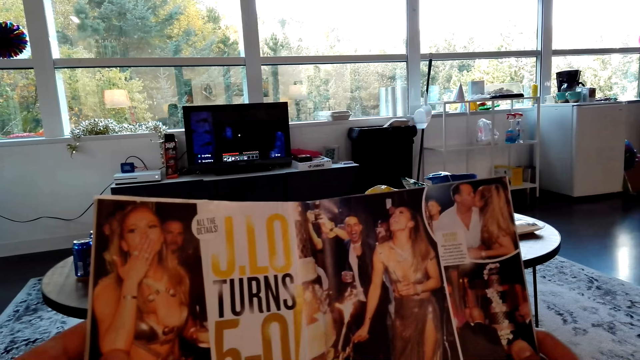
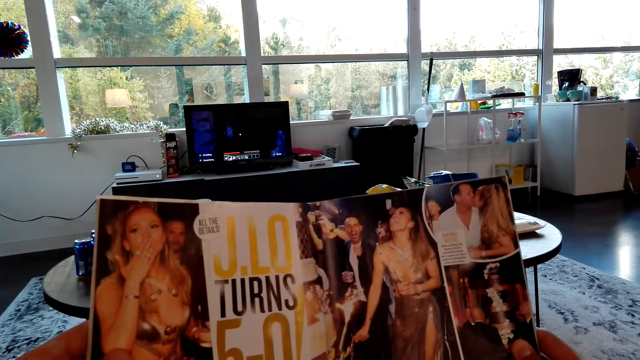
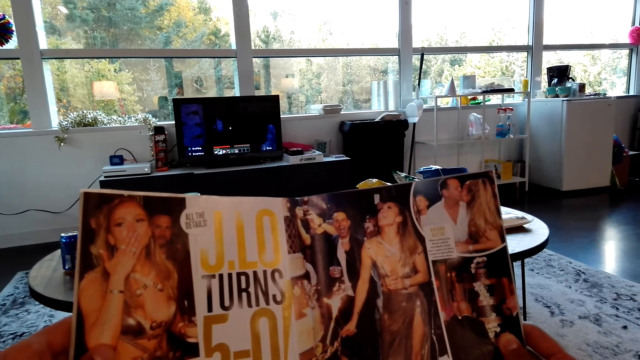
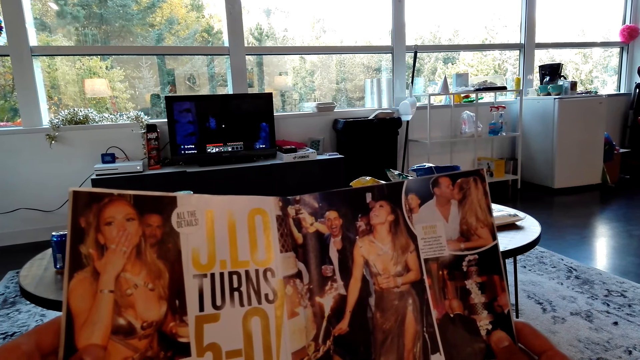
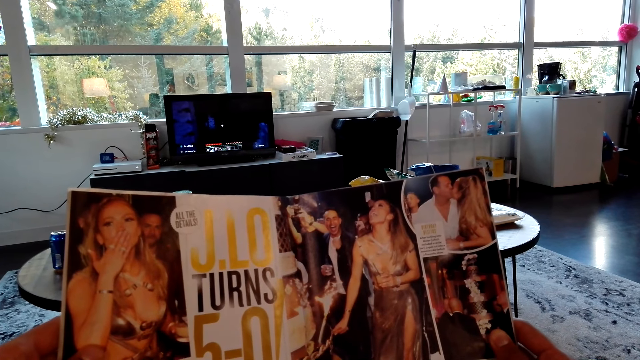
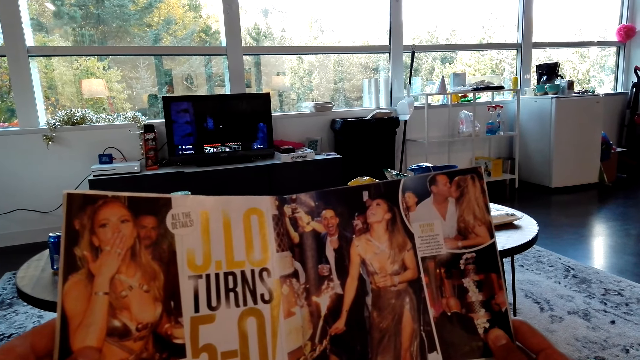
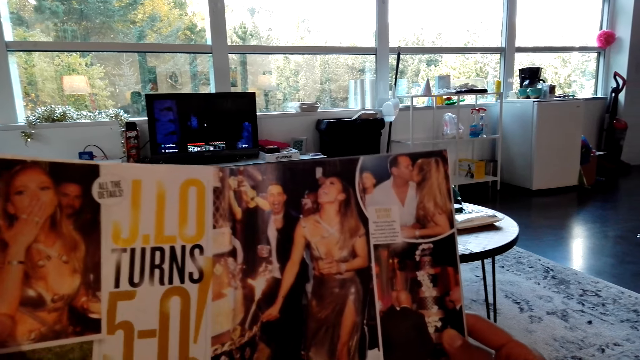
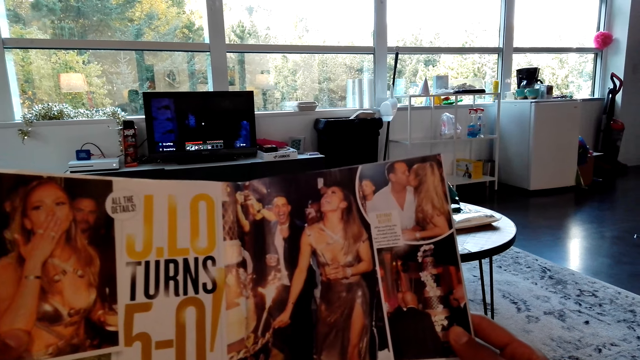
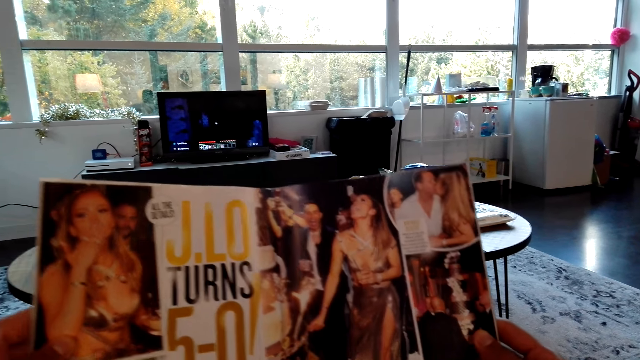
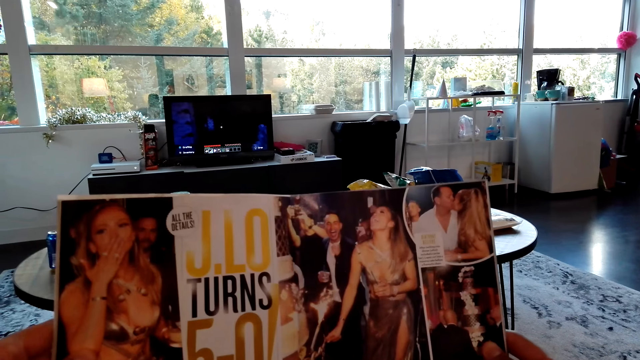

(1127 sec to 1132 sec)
The camera wearer reads a magazine.

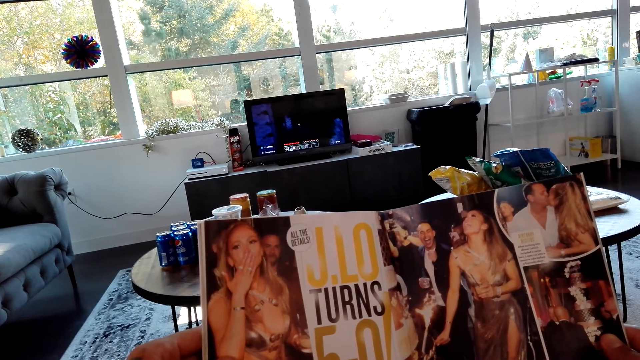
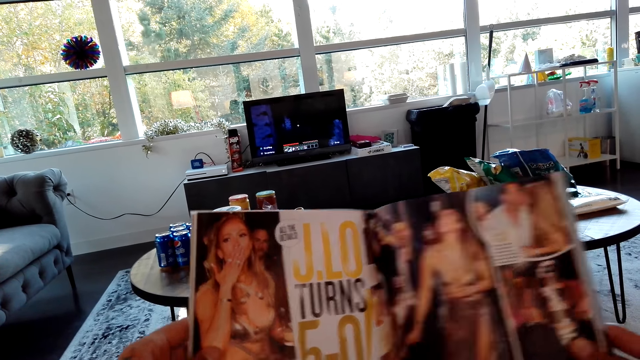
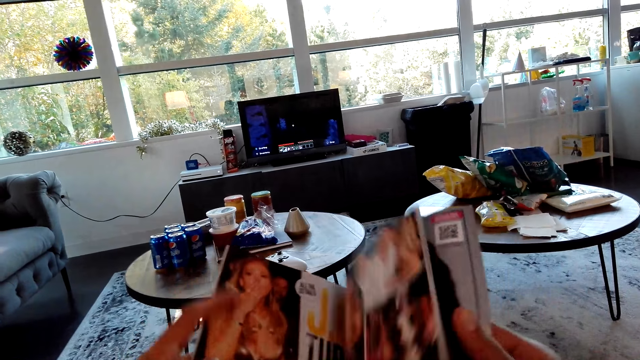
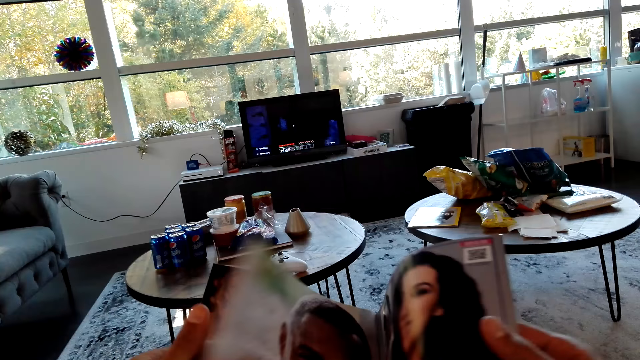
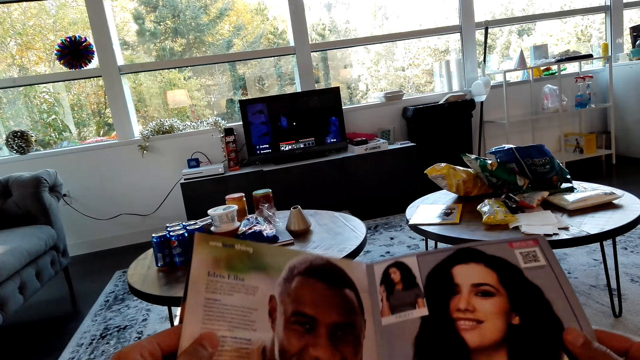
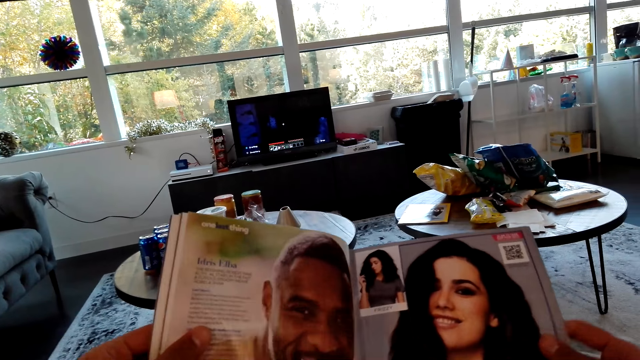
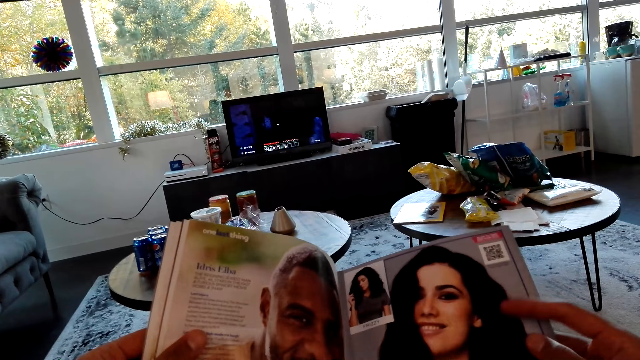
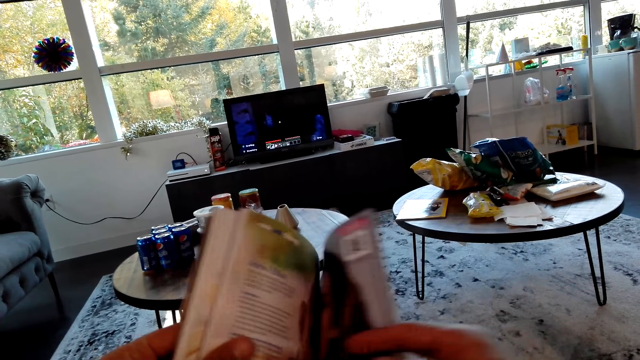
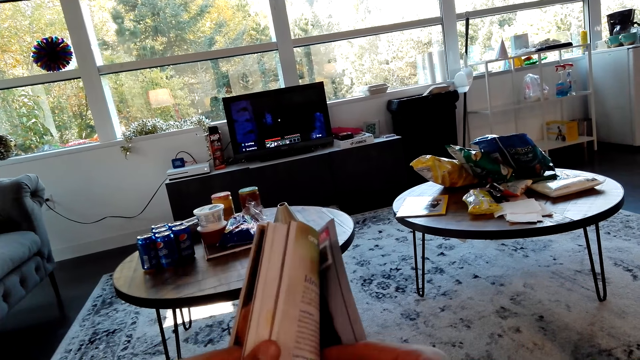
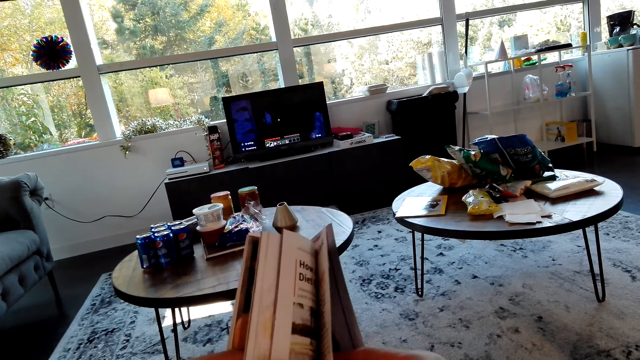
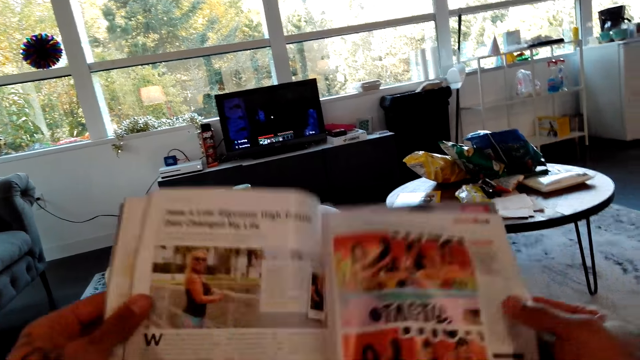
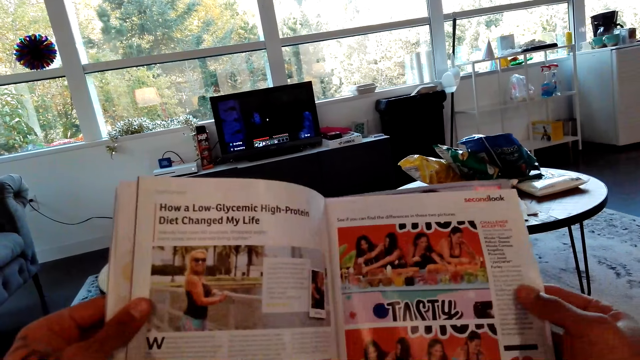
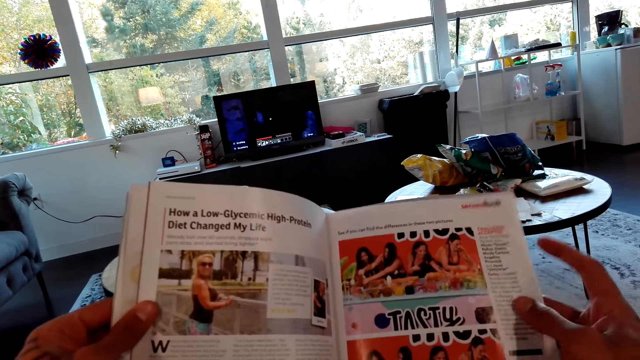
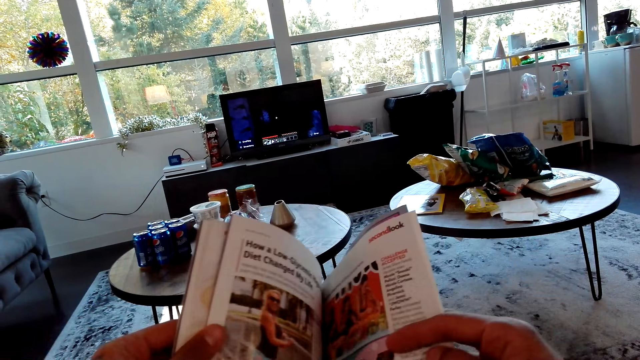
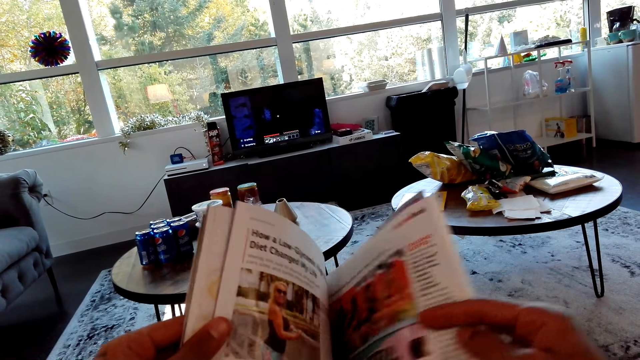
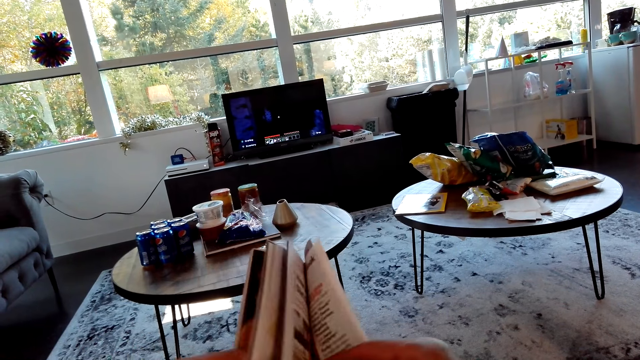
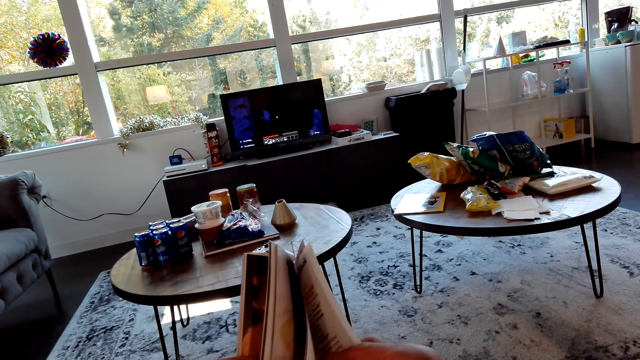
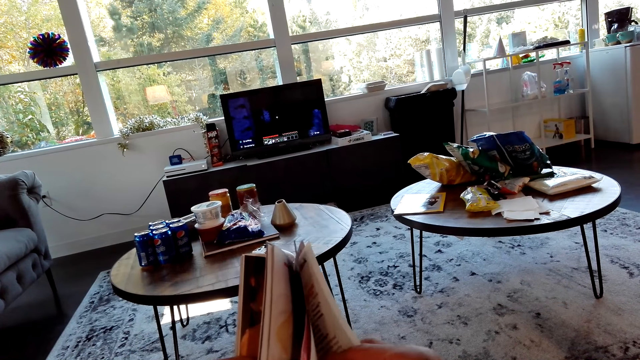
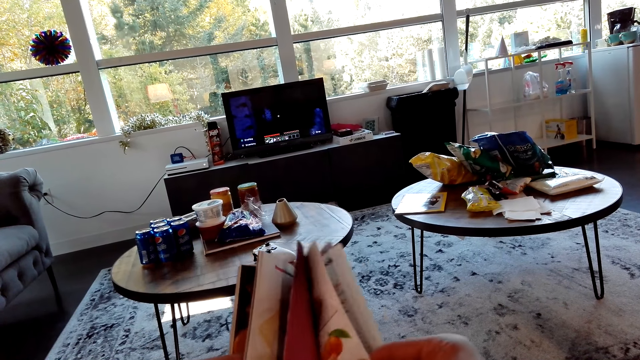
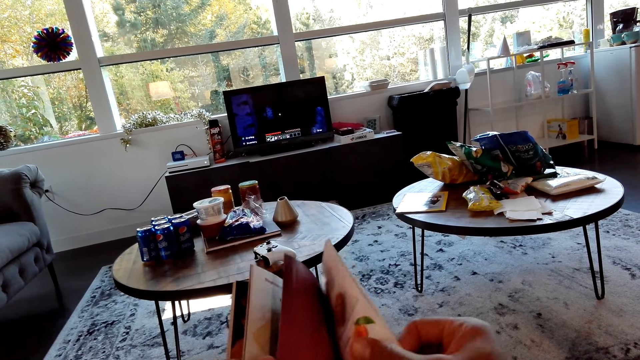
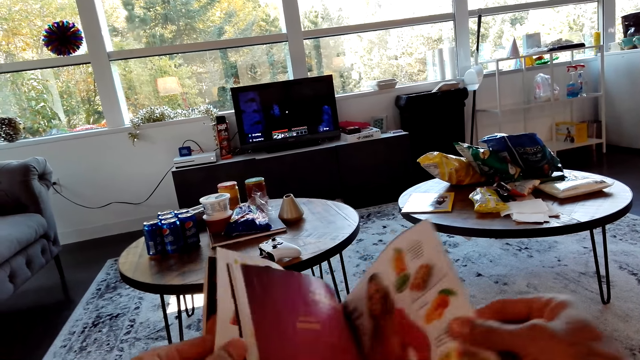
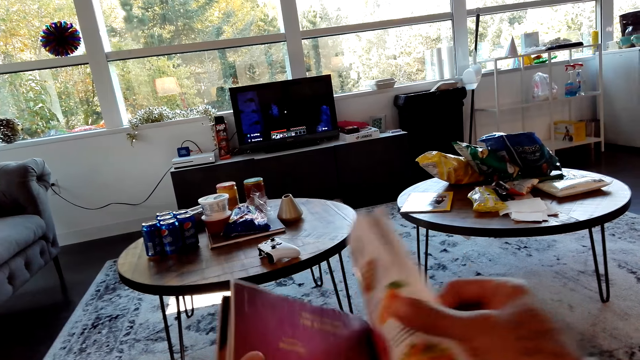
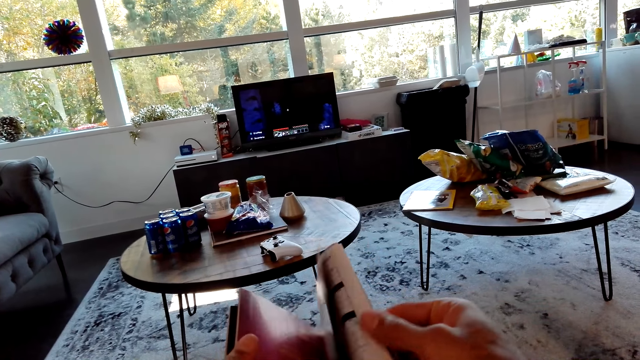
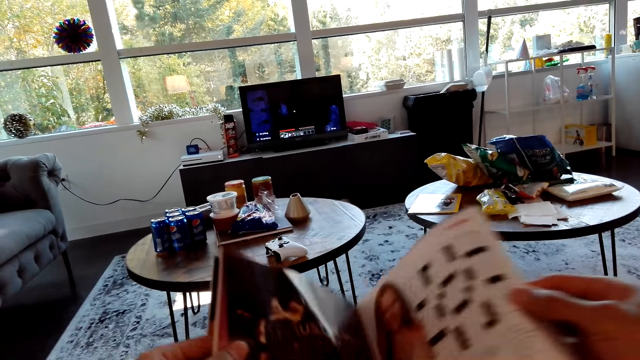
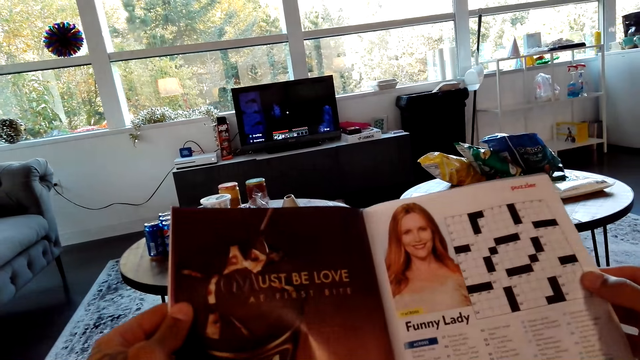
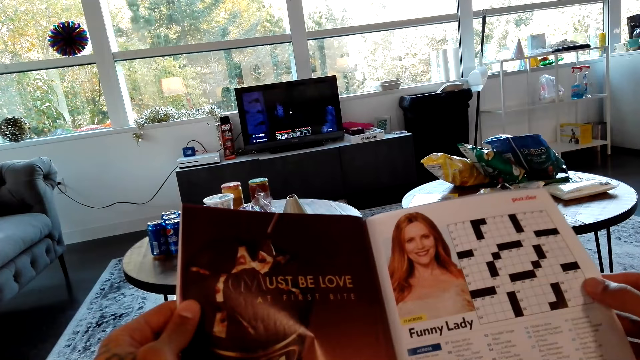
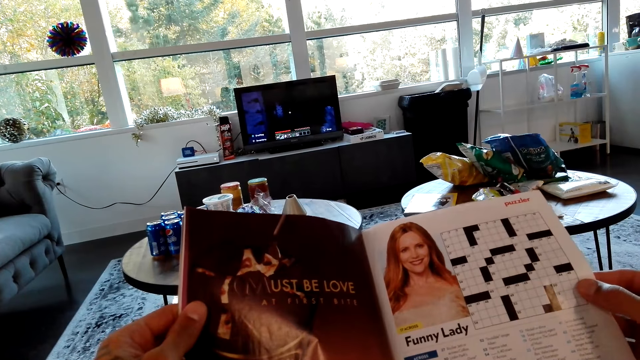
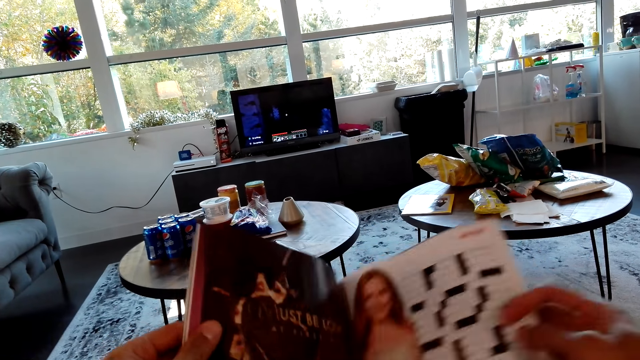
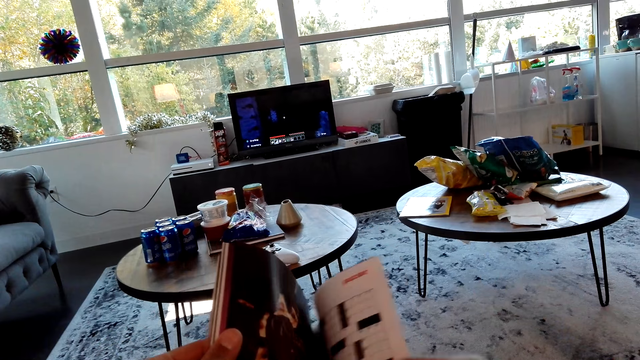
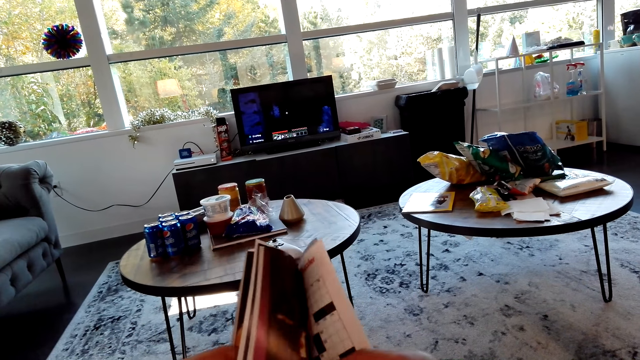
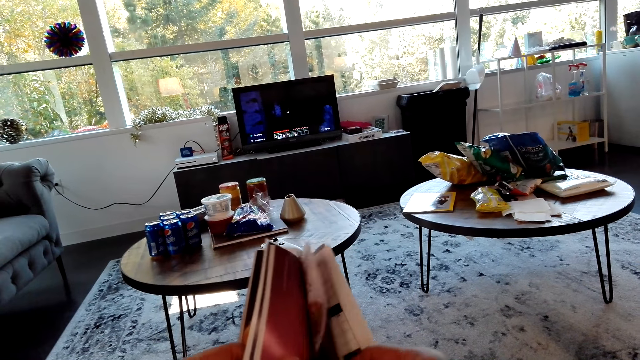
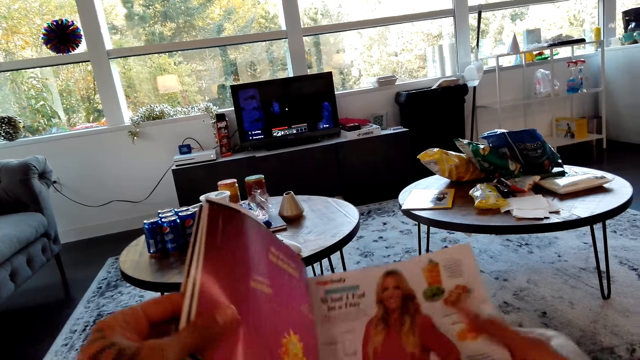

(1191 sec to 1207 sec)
The camera wearer opens the page on the magazine. They look on the magazine. They open the page on the magazine. They look on the magazine. They open the page on the magazine. They look on the magazine. They open the page on the magazine. They look on the magazine. They open the page on the magazine. They look on the magazine.
